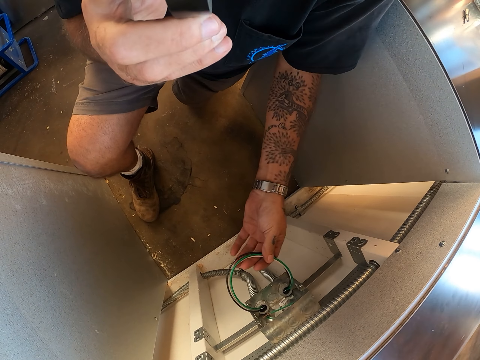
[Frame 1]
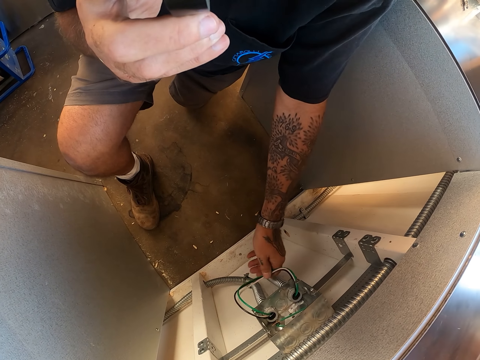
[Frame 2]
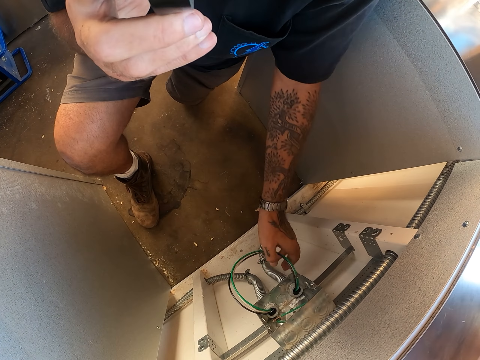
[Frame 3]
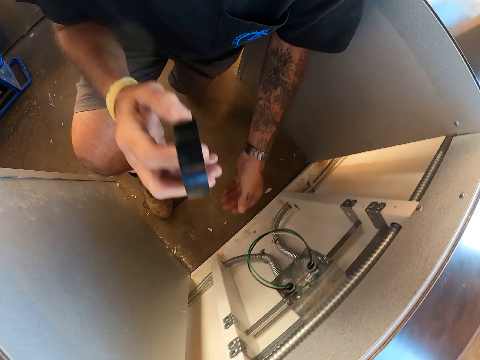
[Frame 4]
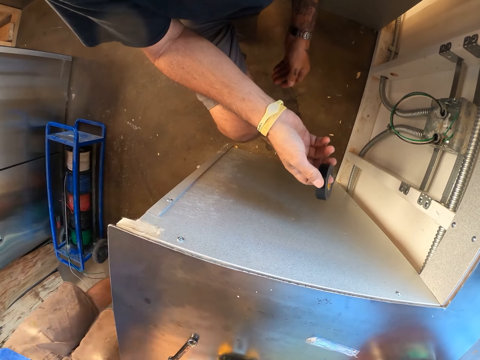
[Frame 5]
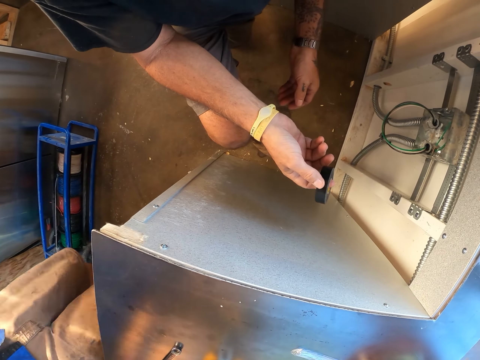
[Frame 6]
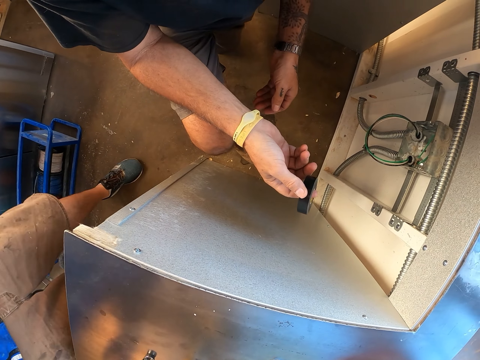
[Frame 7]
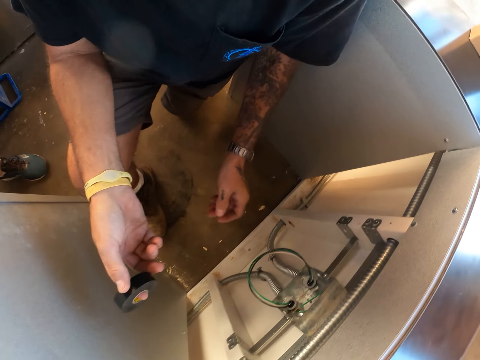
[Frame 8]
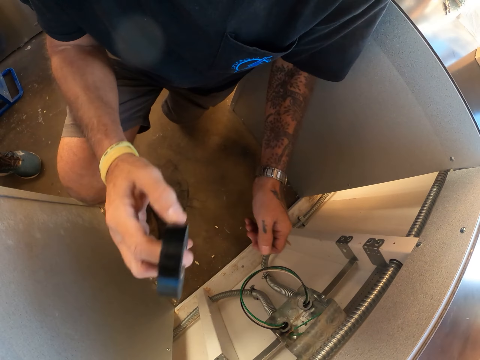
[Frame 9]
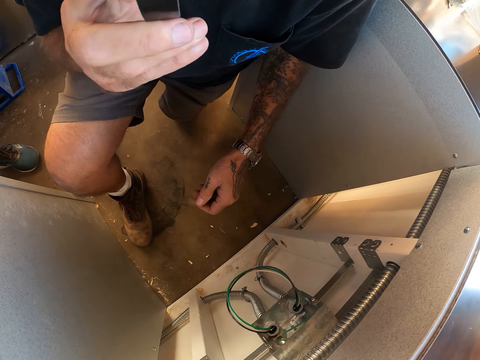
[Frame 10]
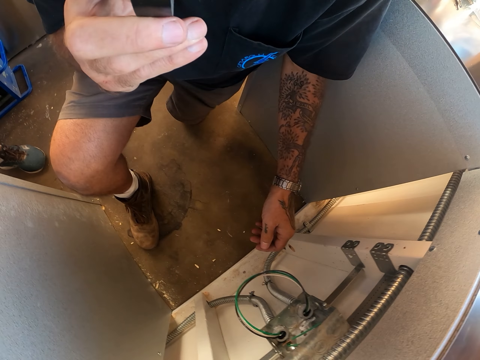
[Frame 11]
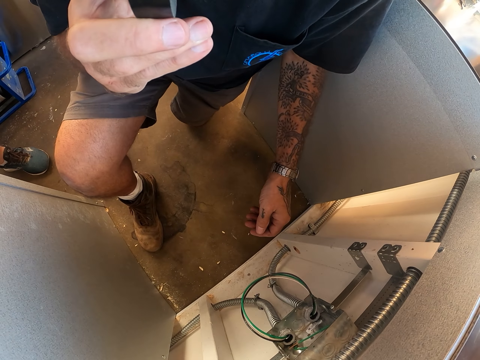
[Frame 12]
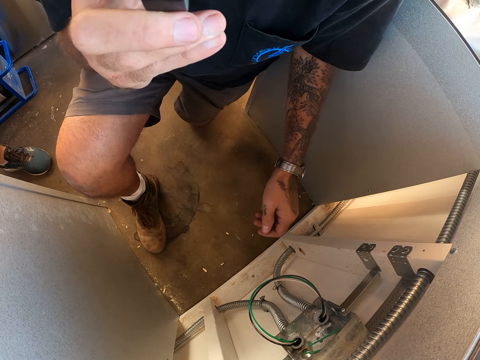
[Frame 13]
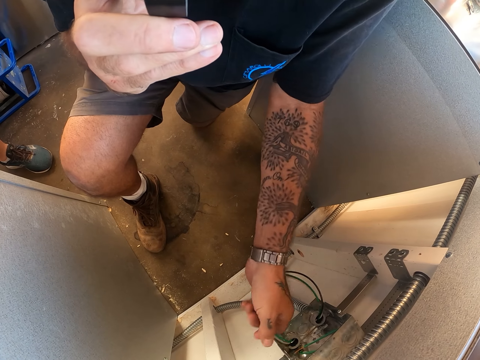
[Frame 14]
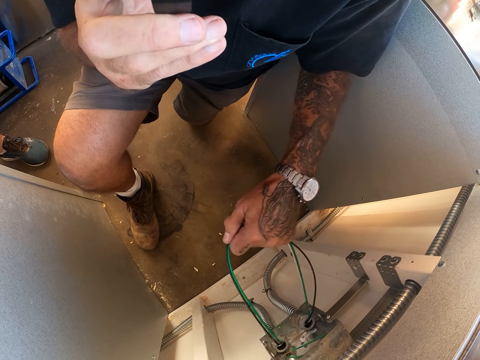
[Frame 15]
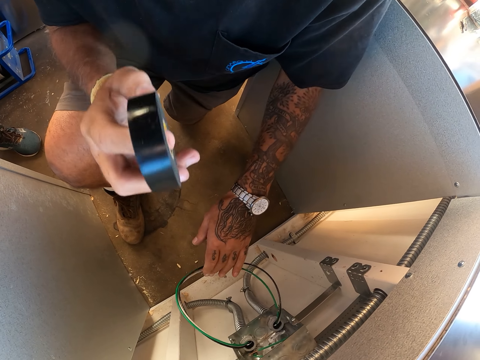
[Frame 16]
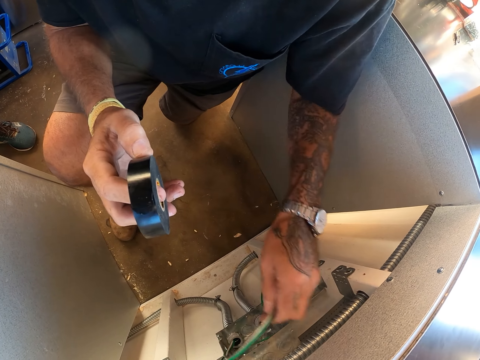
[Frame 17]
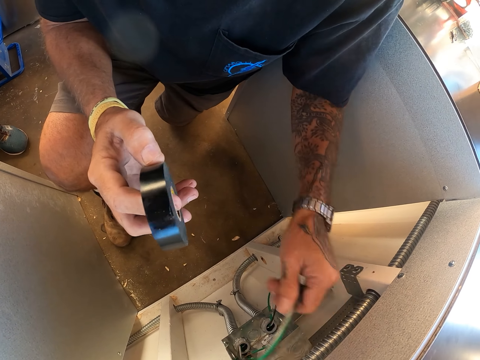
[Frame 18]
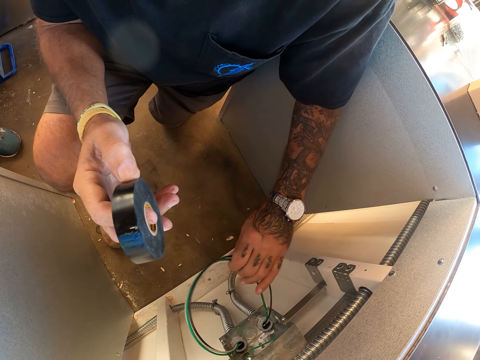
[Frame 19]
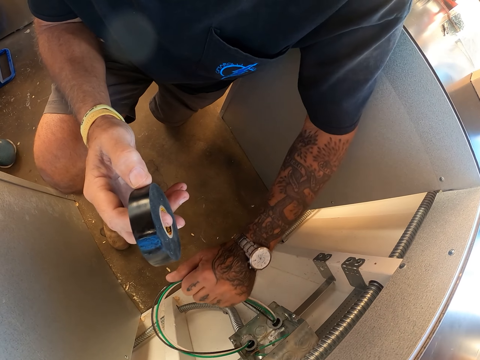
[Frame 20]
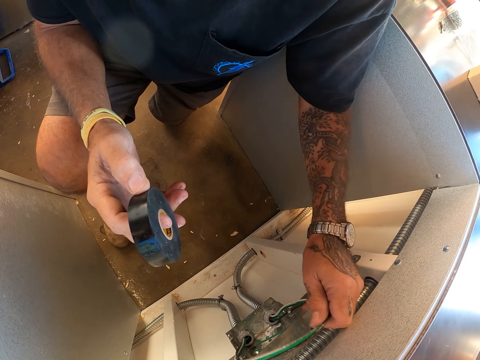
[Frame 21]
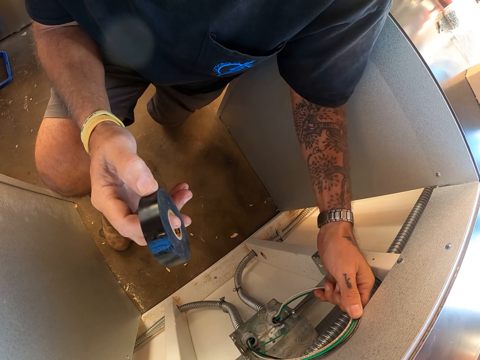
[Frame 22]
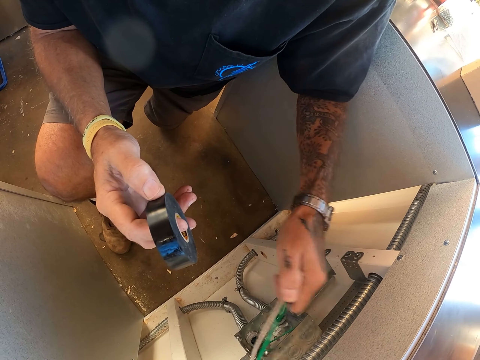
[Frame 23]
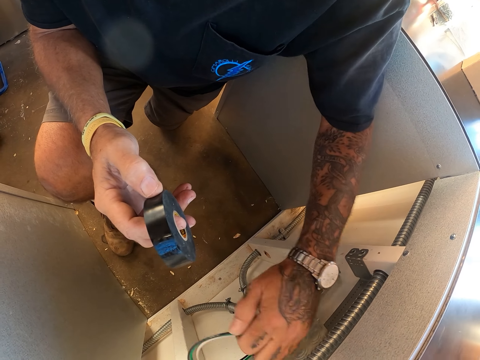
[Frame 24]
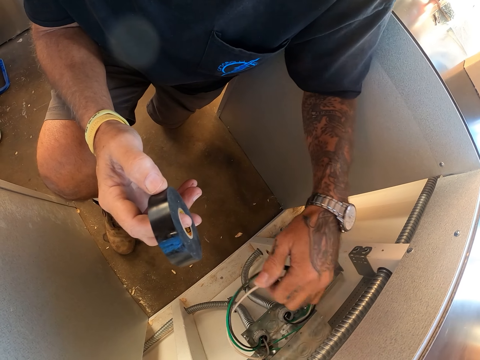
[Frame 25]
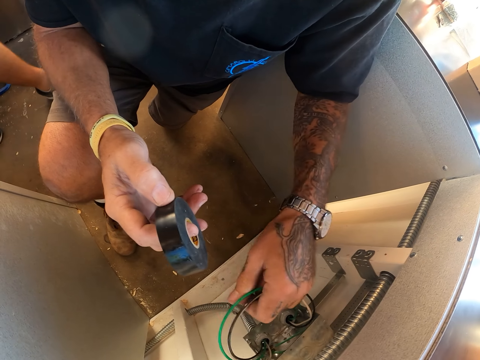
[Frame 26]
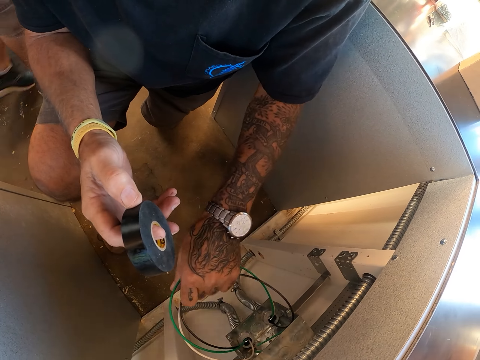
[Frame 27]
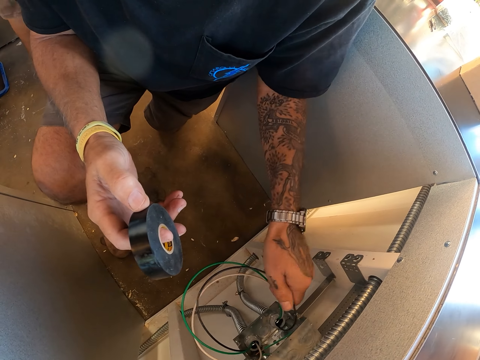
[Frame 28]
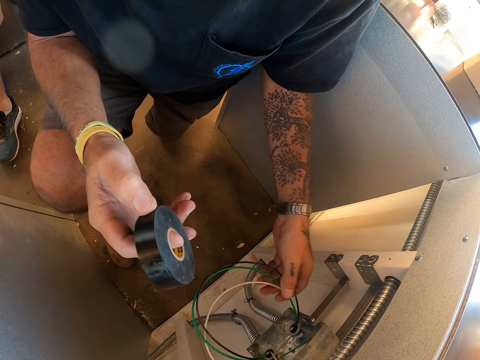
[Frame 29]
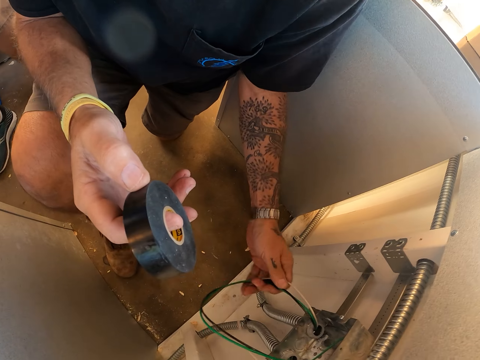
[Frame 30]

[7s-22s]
The camera wearer touches the wire. They catch the wire. They drop a hand down. They lift a hand up. They bite the masking tape. They adjust the wire. They catch the wire. They drop a hand down.

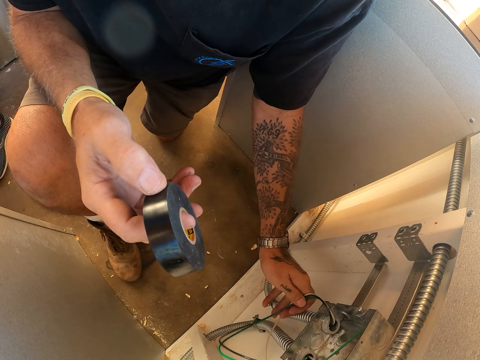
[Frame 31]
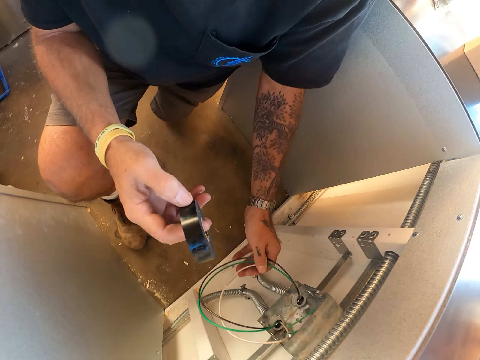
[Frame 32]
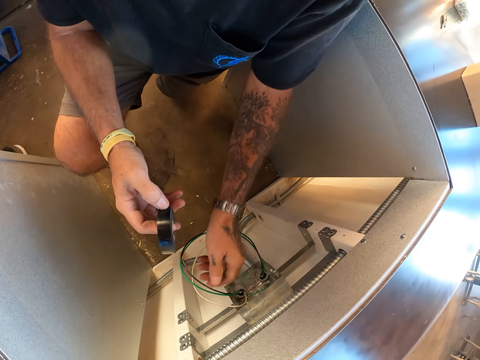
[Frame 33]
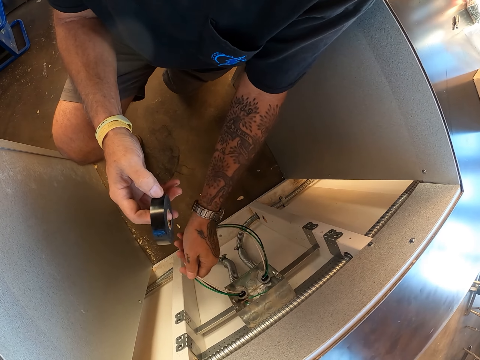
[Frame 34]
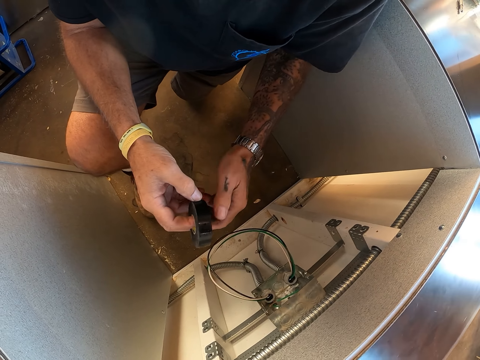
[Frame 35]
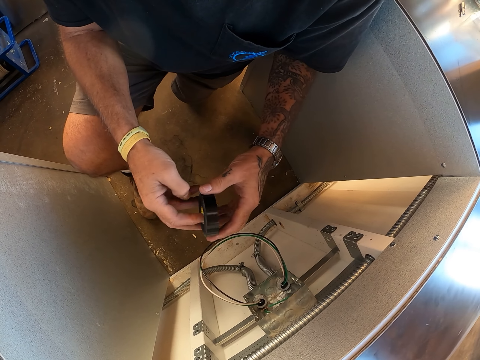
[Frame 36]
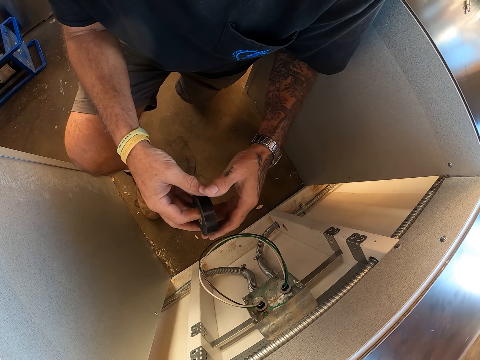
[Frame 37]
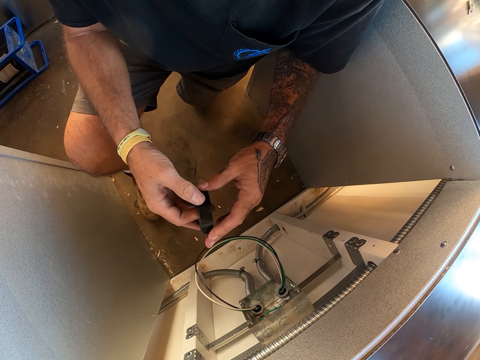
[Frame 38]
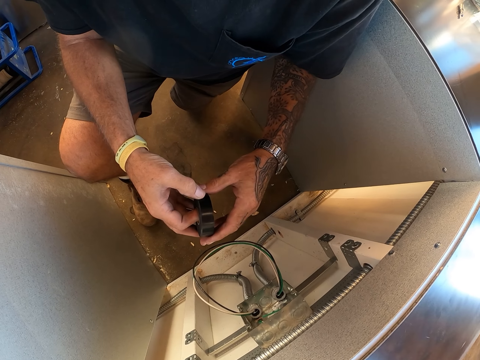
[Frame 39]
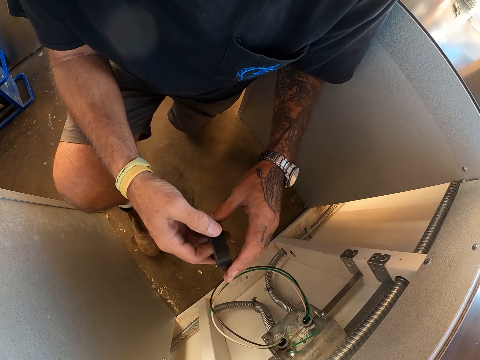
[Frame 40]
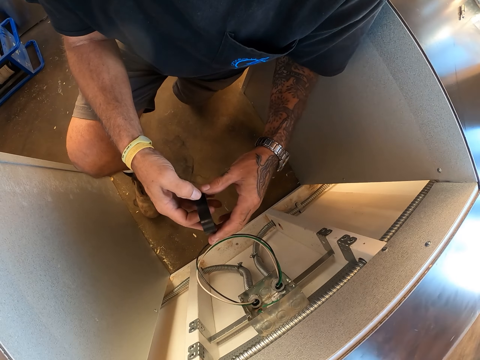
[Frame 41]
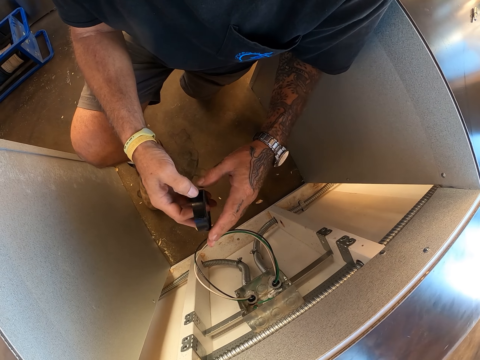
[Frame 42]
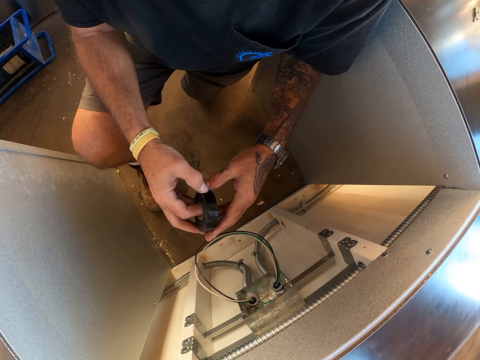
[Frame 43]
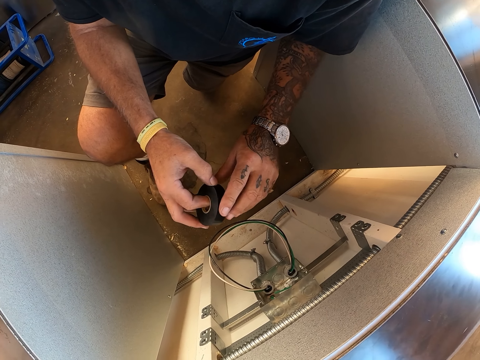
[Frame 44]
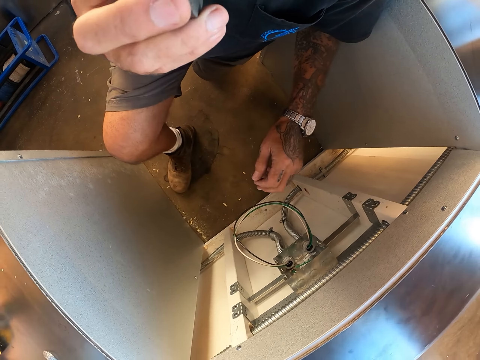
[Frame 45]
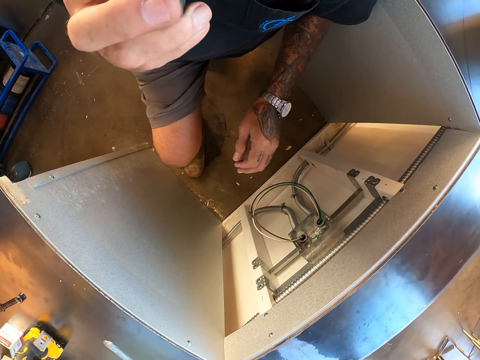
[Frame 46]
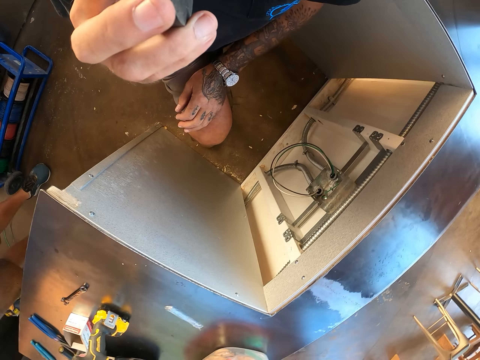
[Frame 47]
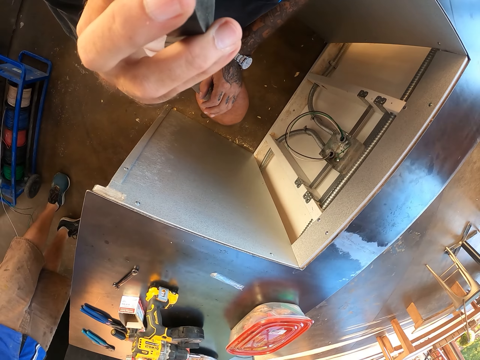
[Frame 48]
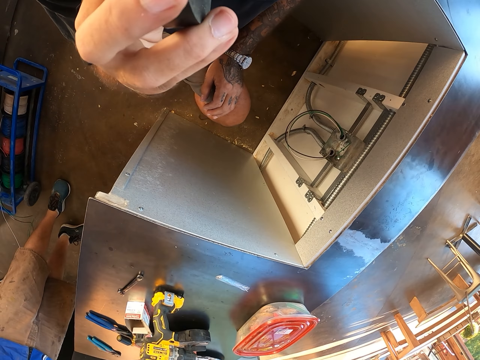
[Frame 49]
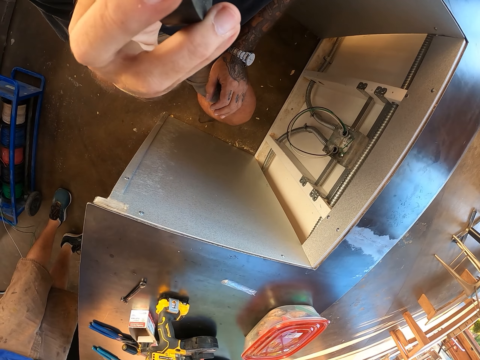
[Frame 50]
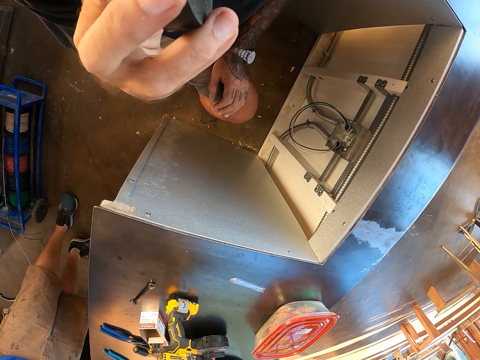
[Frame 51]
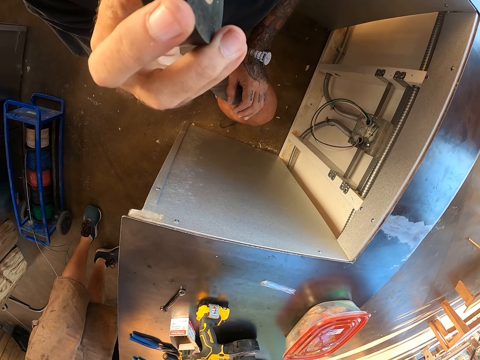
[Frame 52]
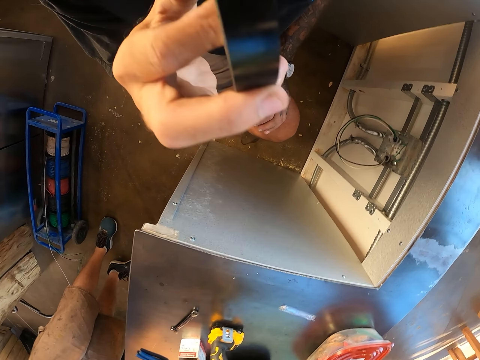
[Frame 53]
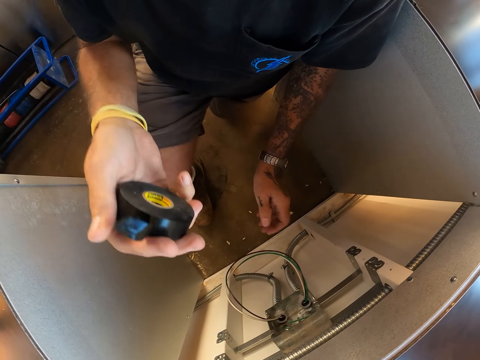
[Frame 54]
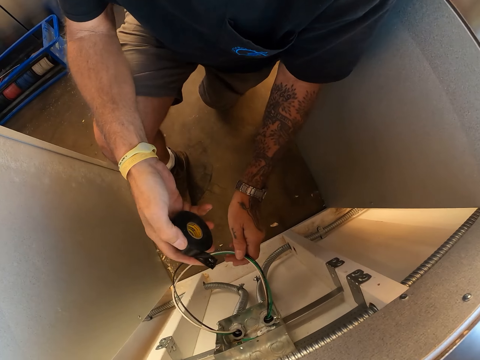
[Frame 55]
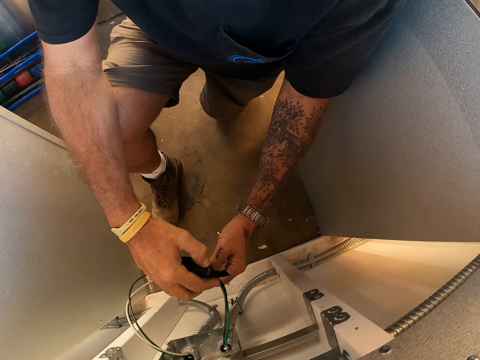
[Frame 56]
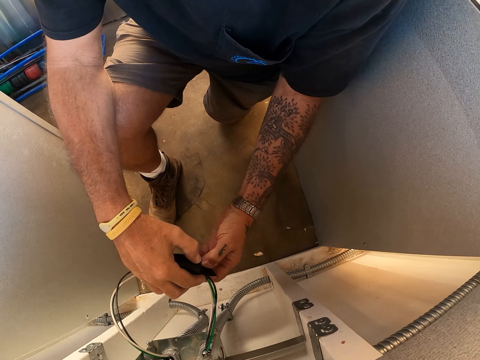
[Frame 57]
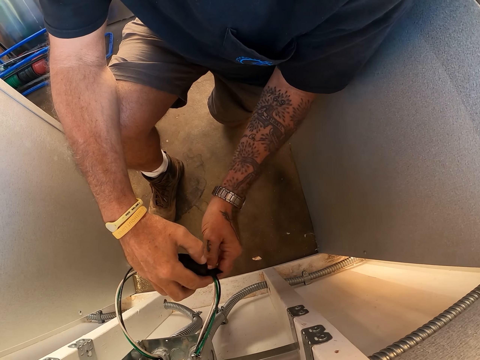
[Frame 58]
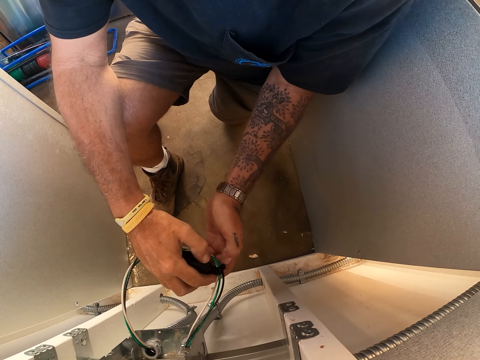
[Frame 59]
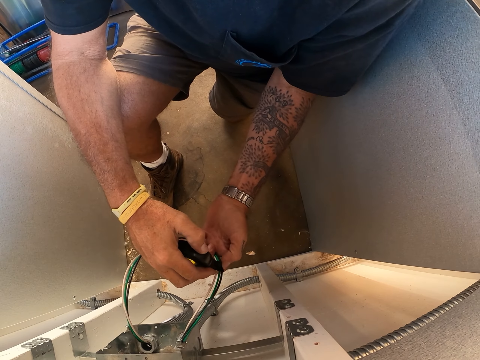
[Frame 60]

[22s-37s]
The camera wearer checks the black tape opening in hand. They lift a hand up. They bite the masking tape. They tie the black tape on the wire.
